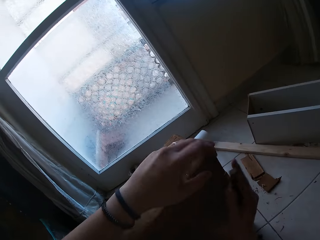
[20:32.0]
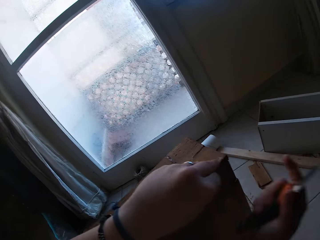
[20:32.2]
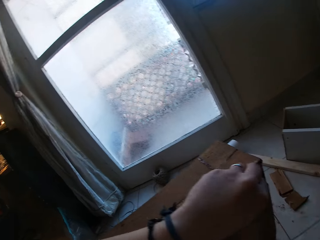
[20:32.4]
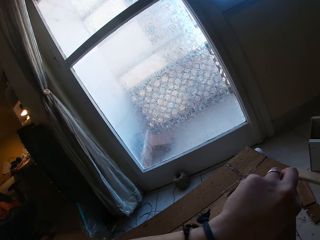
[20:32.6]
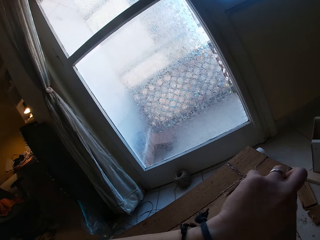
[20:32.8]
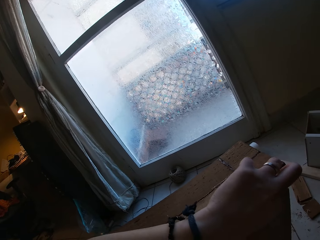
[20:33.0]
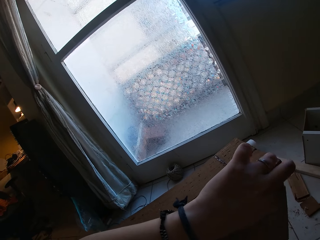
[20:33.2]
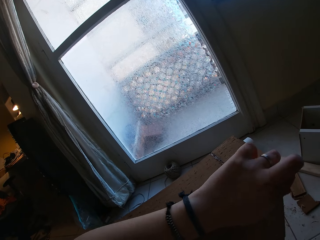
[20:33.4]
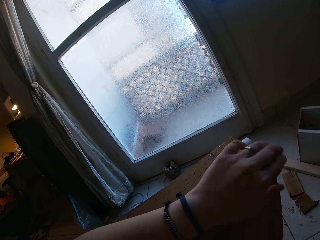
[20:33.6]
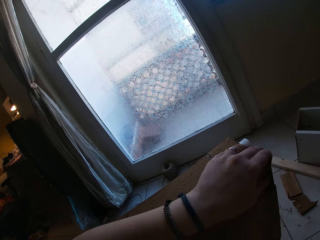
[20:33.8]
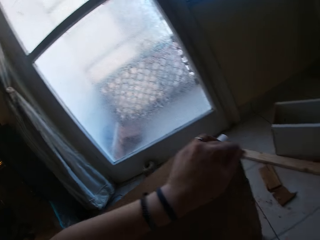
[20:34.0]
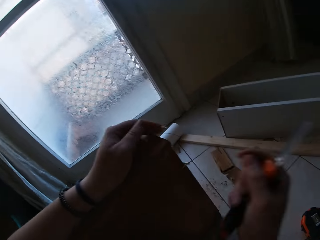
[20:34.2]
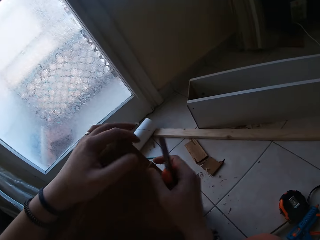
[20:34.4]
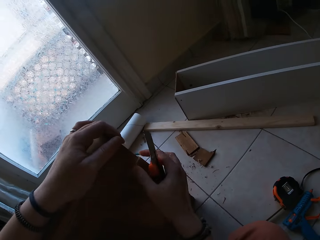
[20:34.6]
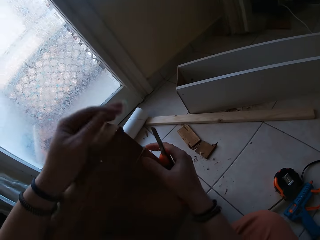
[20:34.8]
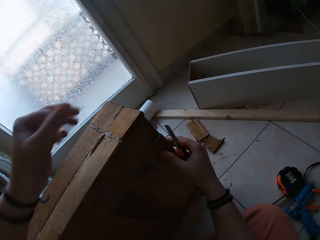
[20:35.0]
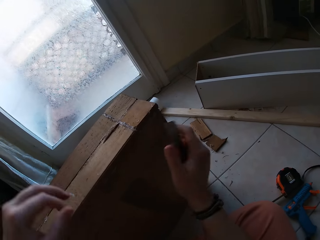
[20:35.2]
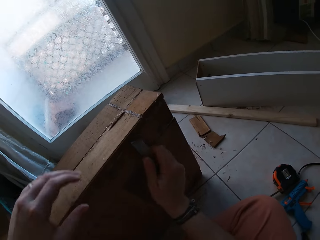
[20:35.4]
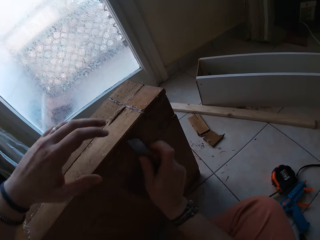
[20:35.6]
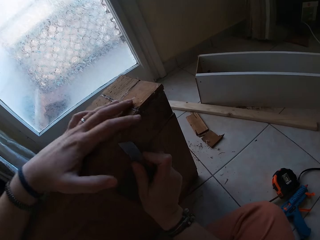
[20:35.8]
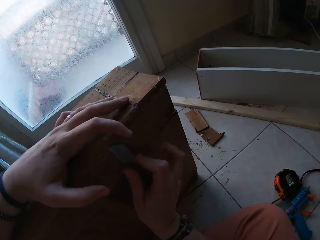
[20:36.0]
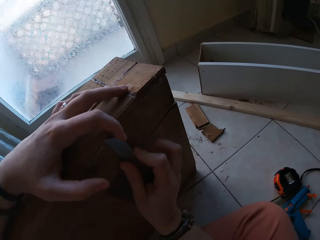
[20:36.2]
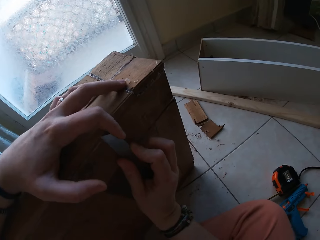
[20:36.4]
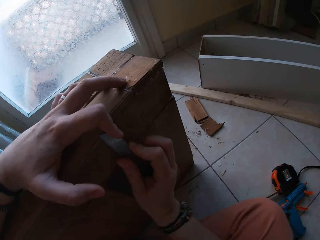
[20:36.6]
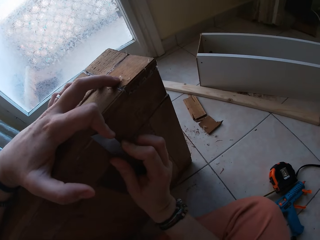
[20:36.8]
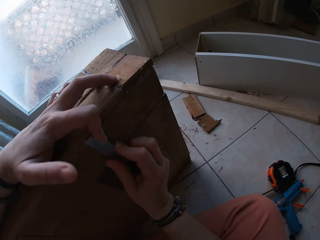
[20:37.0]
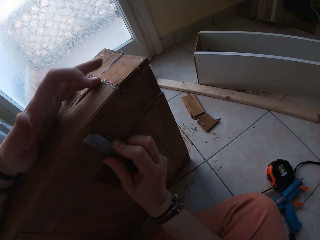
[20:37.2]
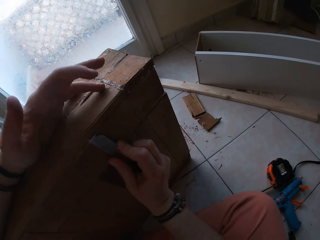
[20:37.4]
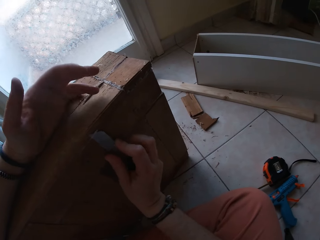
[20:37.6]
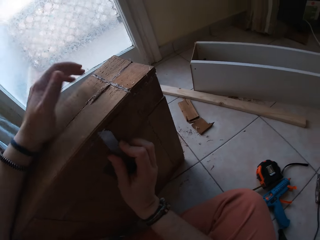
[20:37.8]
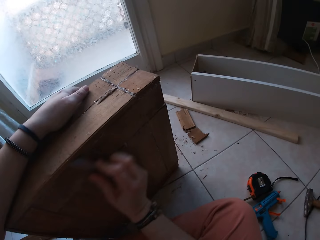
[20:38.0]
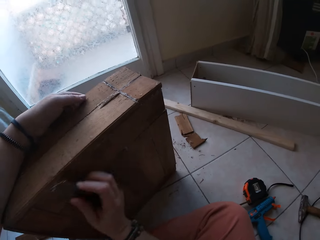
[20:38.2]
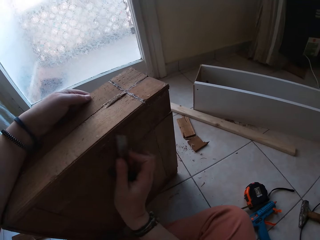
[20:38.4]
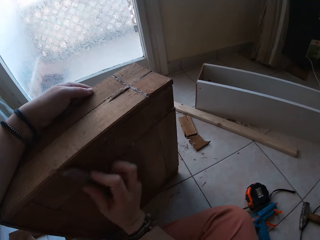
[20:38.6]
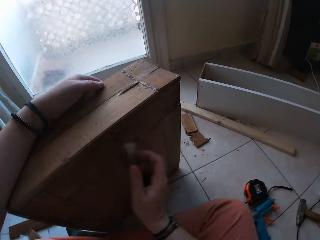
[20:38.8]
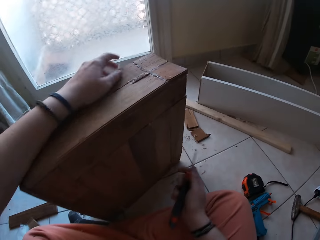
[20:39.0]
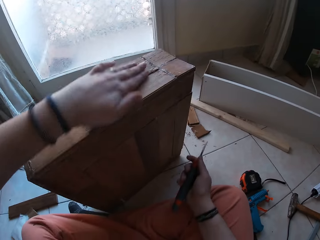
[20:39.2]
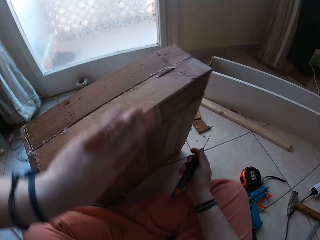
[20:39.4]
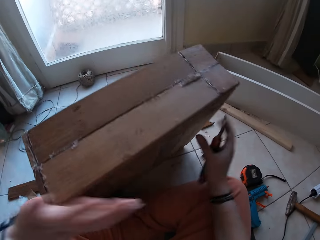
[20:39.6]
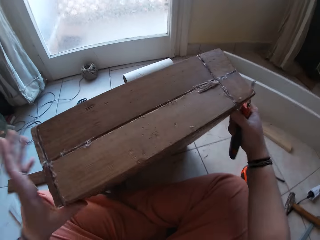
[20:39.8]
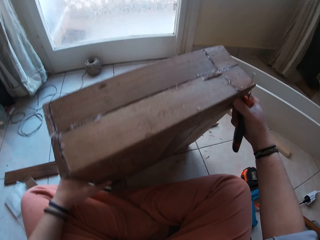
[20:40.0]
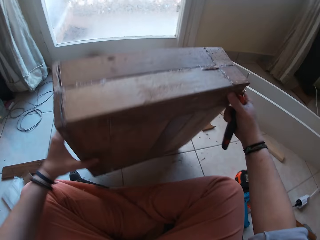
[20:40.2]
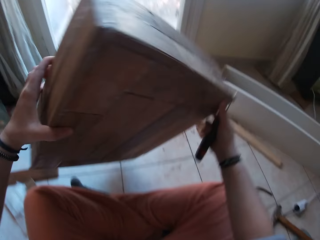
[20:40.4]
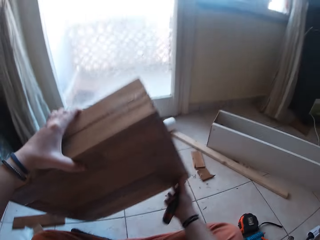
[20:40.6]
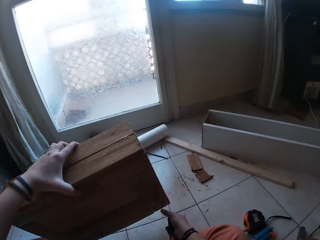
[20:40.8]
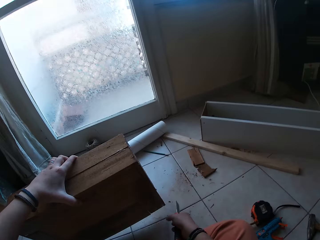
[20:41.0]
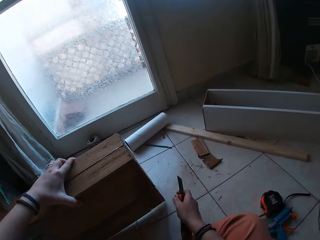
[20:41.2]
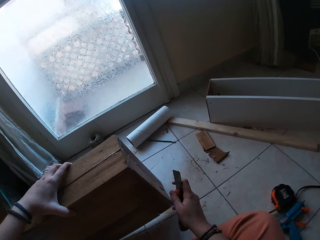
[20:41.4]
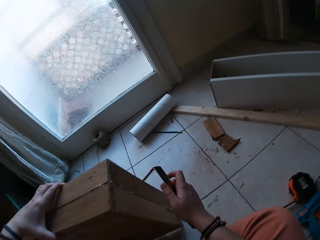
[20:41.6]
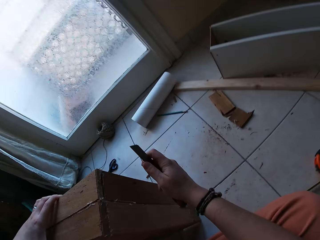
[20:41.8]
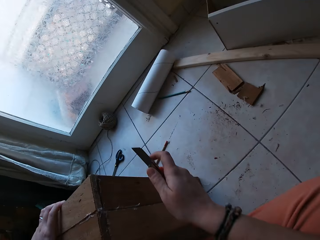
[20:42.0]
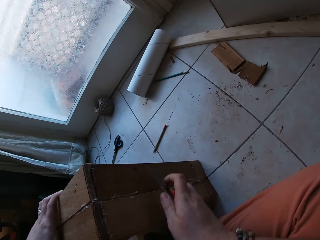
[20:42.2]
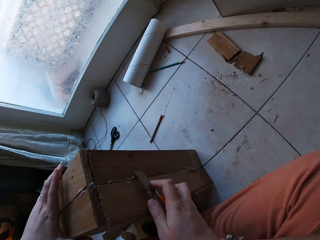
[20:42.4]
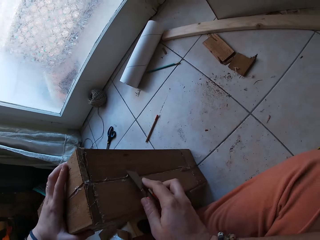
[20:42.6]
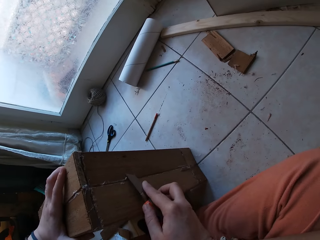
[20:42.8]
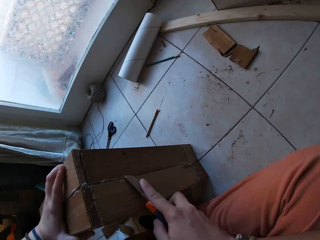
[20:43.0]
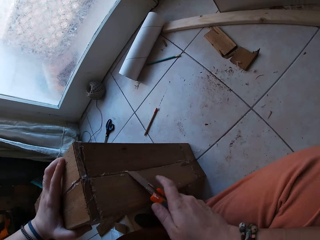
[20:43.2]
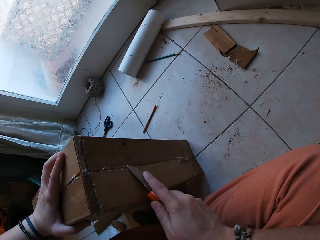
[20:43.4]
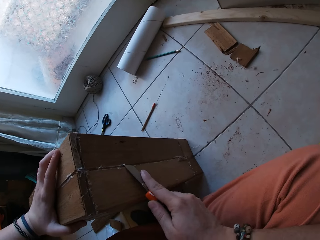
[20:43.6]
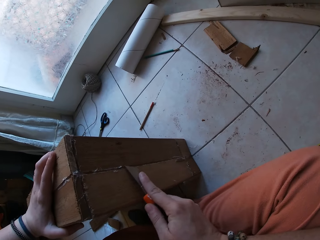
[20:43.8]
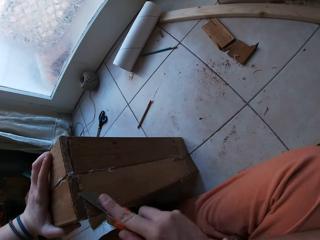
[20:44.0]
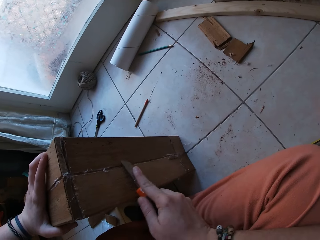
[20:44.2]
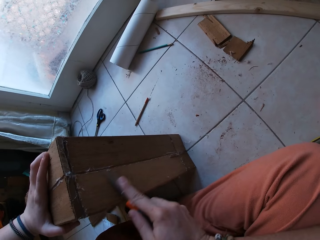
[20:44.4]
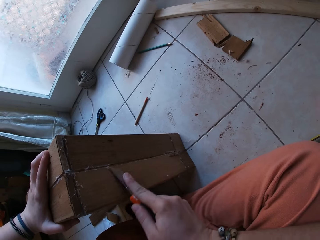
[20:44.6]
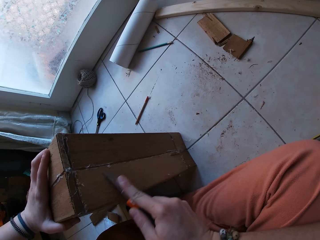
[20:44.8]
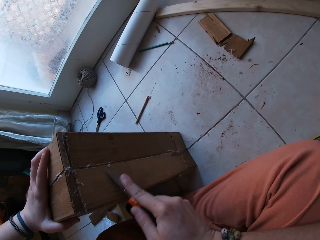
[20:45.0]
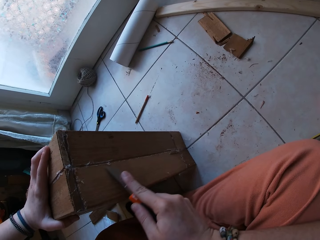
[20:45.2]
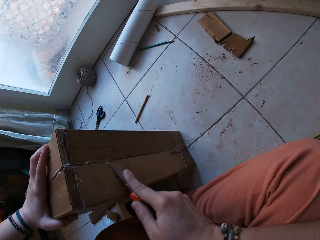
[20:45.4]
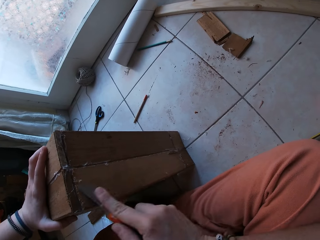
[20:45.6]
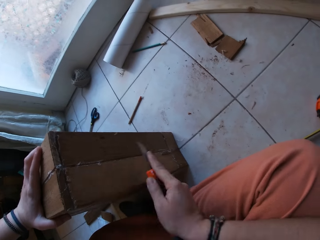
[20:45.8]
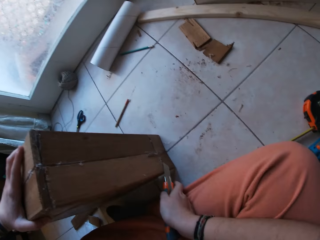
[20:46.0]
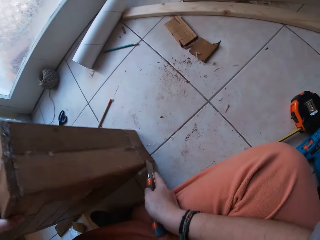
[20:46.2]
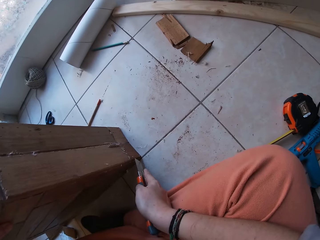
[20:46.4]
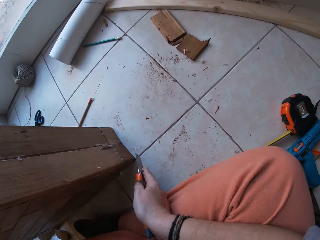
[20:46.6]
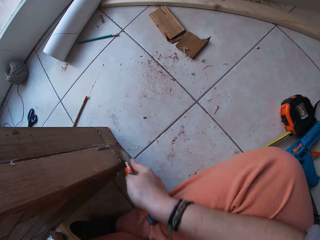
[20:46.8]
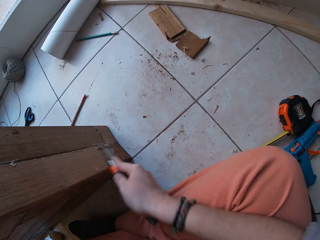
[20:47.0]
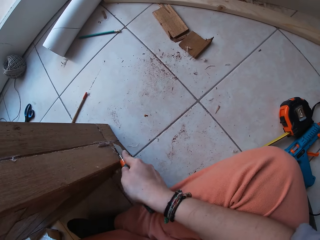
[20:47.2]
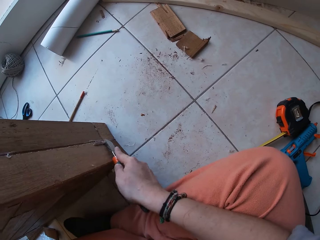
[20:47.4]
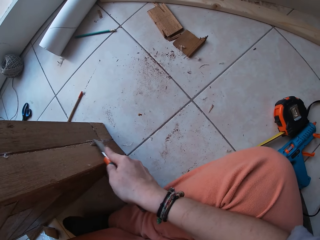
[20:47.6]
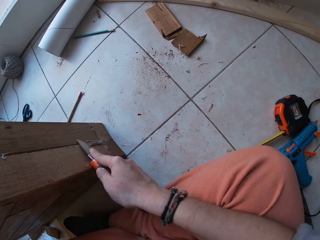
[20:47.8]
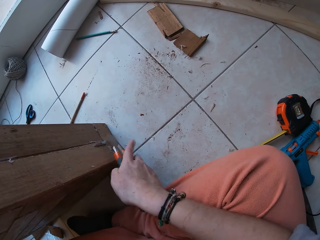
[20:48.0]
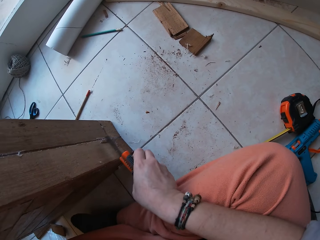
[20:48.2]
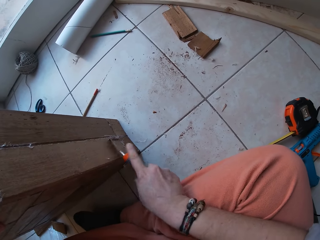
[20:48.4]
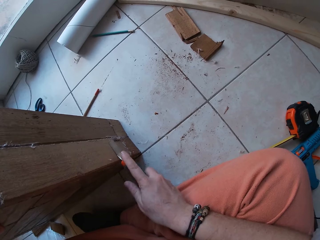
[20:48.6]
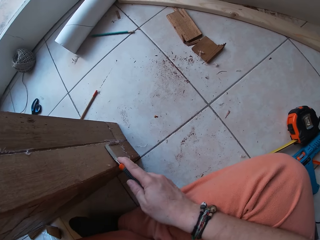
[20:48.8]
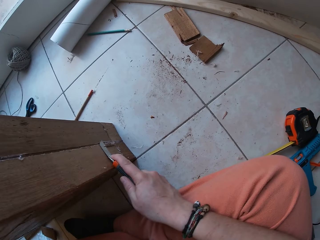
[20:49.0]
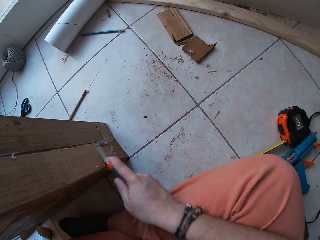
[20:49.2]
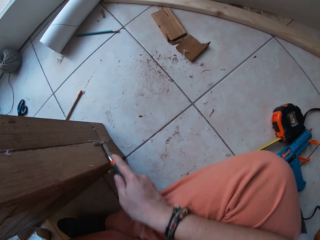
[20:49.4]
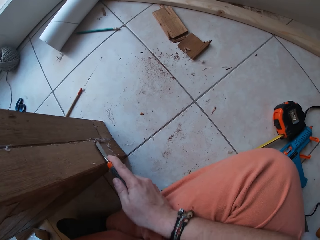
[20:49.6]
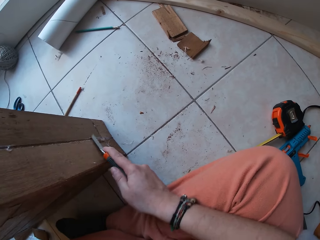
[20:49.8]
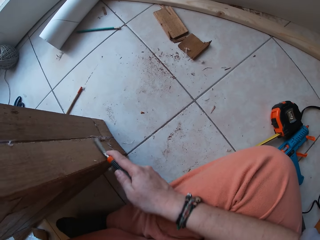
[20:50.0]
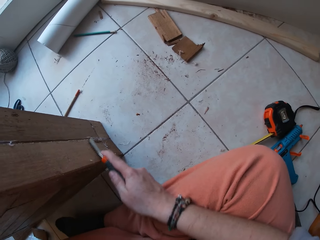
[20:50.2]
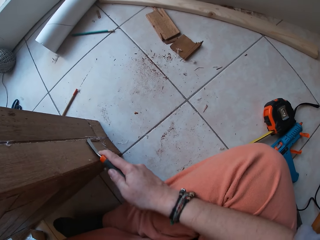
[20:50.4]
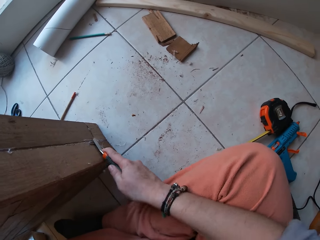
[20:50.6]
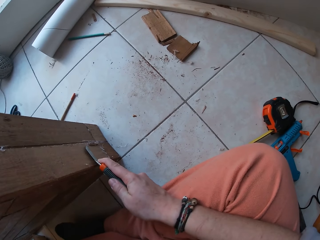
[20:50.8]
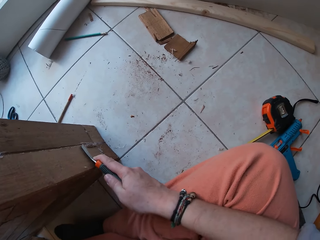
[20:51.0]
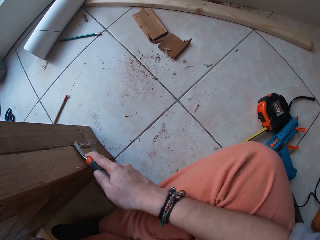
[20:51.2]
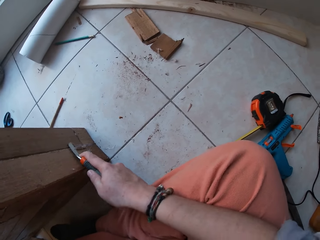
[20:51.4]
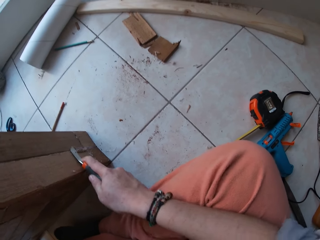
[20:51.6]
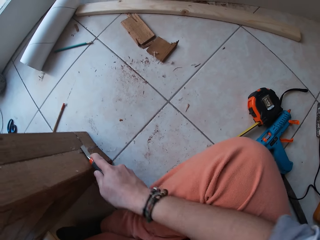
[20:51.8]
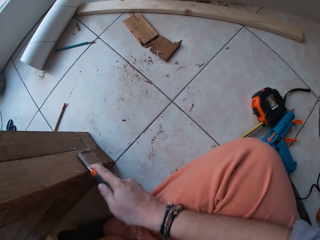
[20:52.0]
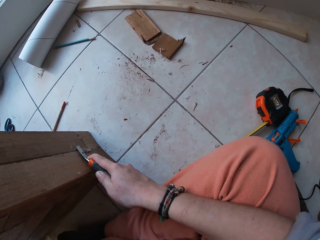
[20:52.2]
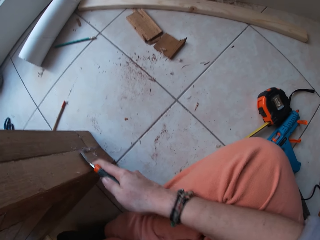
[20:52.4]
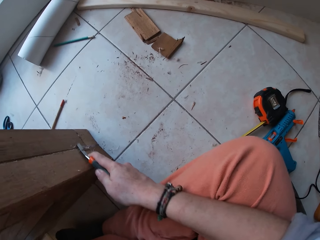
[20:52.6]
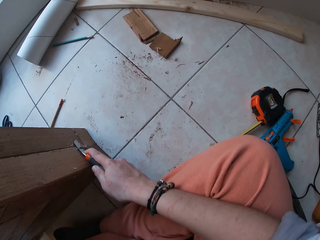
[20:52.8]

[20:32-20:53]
The camera wearer removes the cutter from the pieces of wood with her right hand. She removes the dirt on the pieces of wood with her left hand. She touches the pieces of wood with her right hand. She scrapes dirt on the pieces of wood with the cutter in her right hand. She removes the cutter from the pieces of wood with her right hand. She holds the pieces of wood together with both hands. She turns the pieces of wood with both hands. She drops the pieces of wood on the floor with her left hand. She scrapes dirt on the pieces of wood with the cutter in her right hand. She removes gum in the structure. She removes the cutter from the pieces of wood with her right hand. She scrapes dirt on the pieces of wood with the cutter in her right hand.
